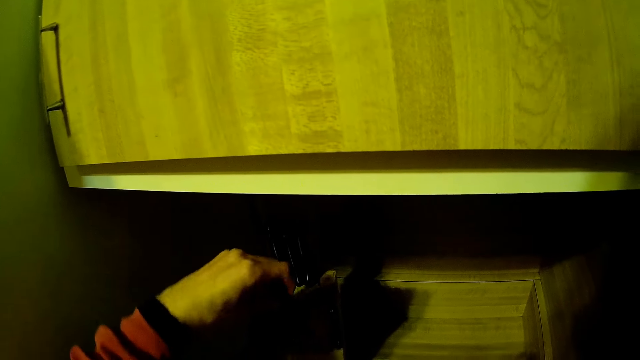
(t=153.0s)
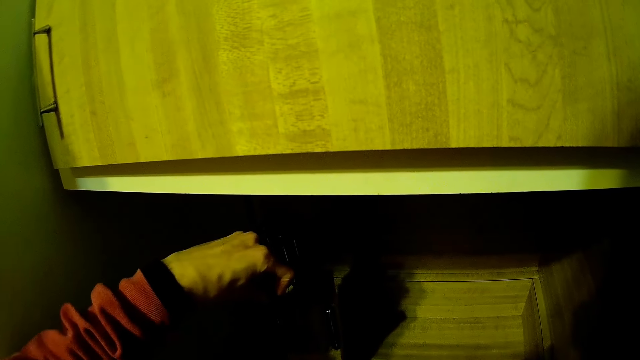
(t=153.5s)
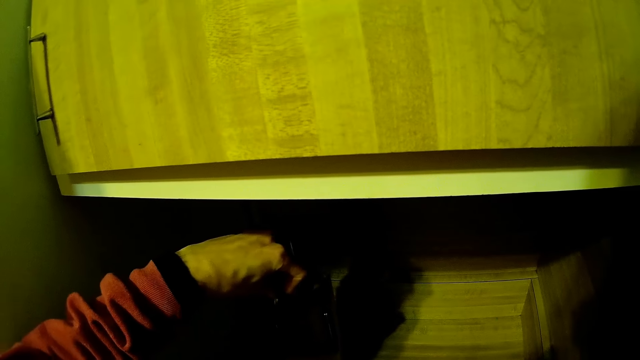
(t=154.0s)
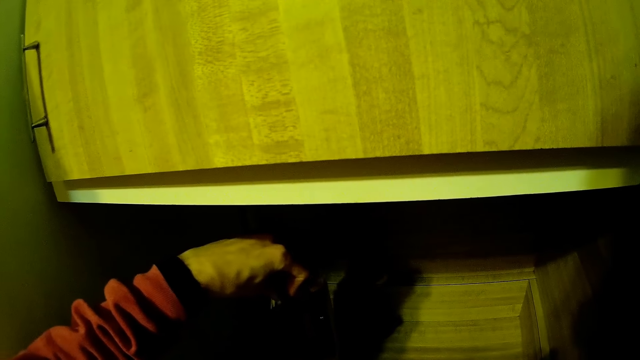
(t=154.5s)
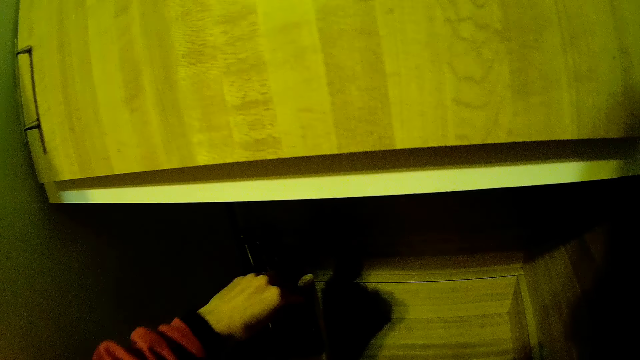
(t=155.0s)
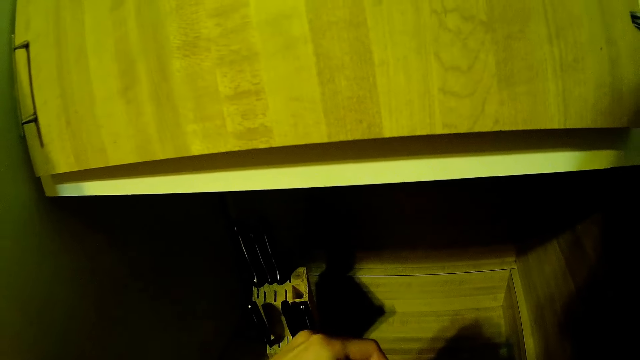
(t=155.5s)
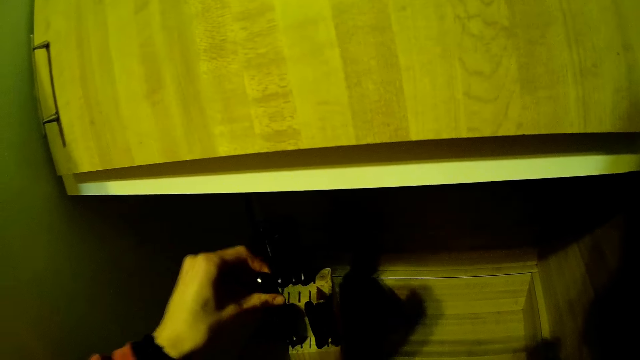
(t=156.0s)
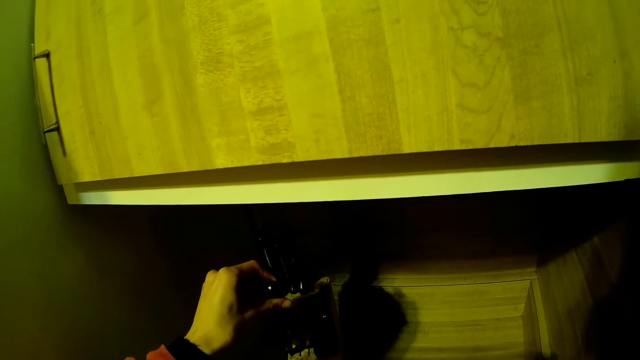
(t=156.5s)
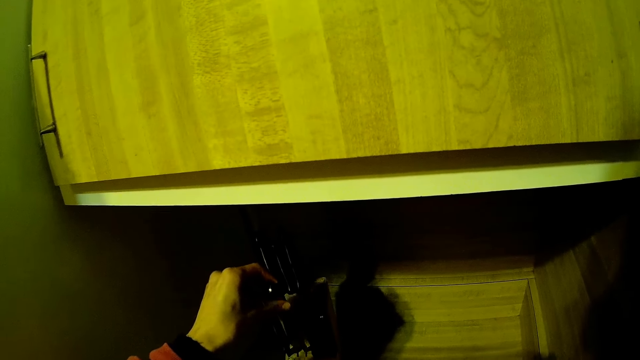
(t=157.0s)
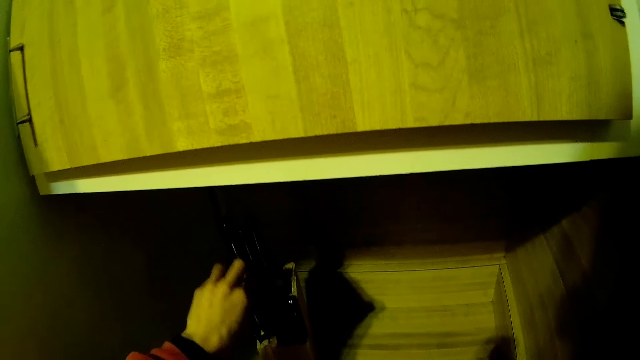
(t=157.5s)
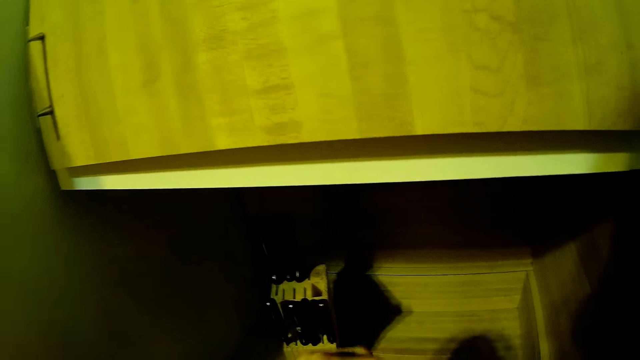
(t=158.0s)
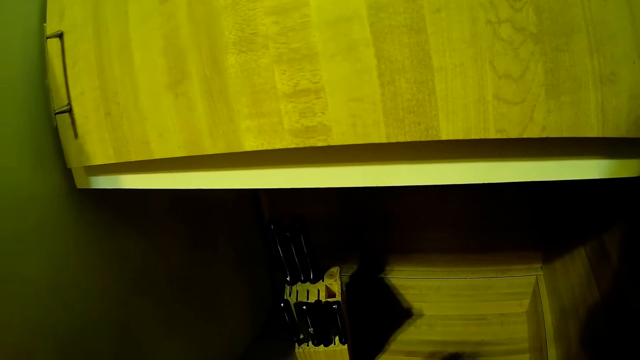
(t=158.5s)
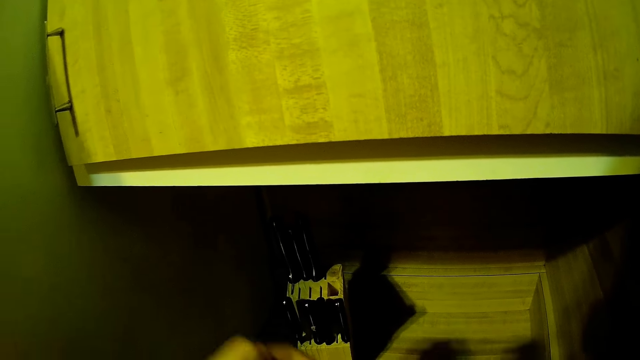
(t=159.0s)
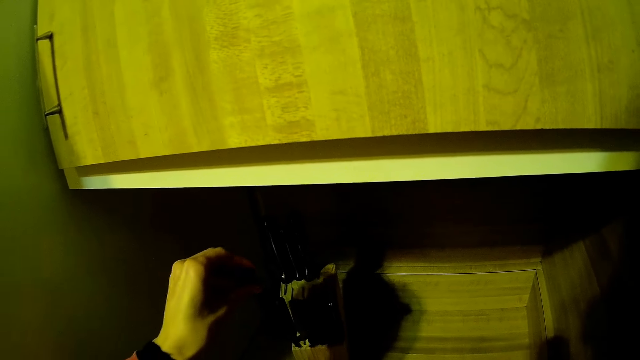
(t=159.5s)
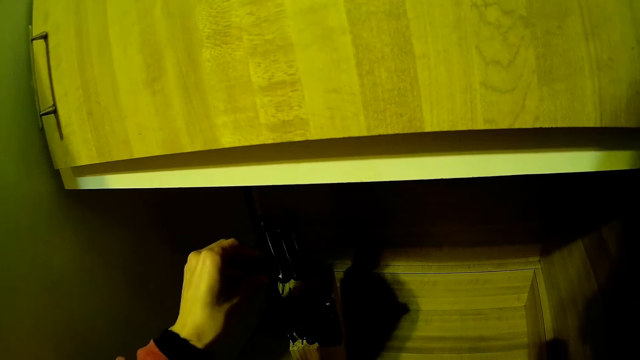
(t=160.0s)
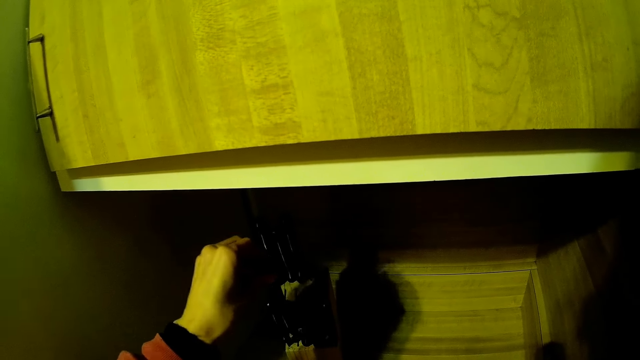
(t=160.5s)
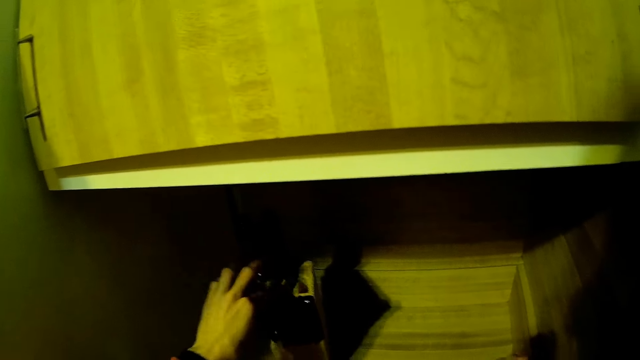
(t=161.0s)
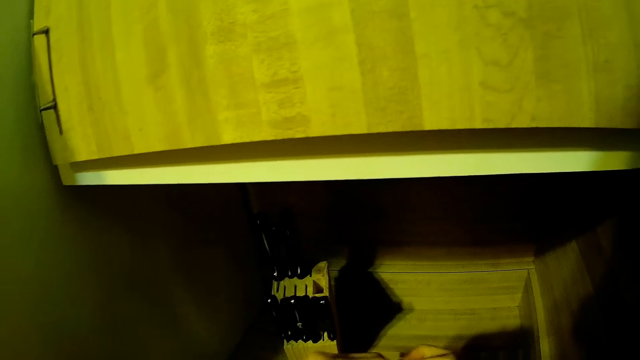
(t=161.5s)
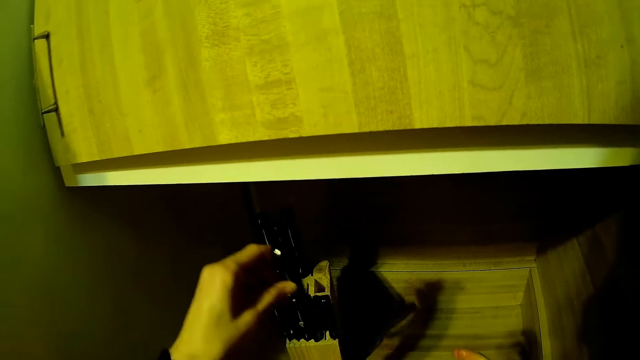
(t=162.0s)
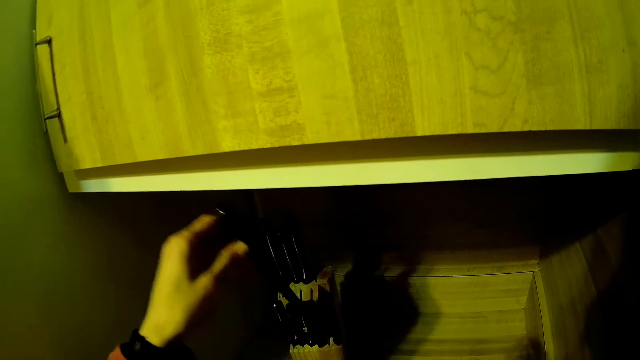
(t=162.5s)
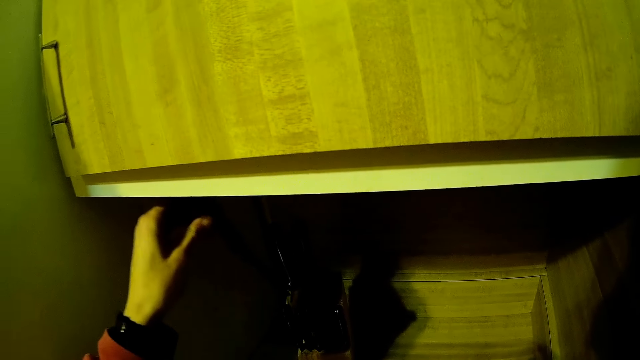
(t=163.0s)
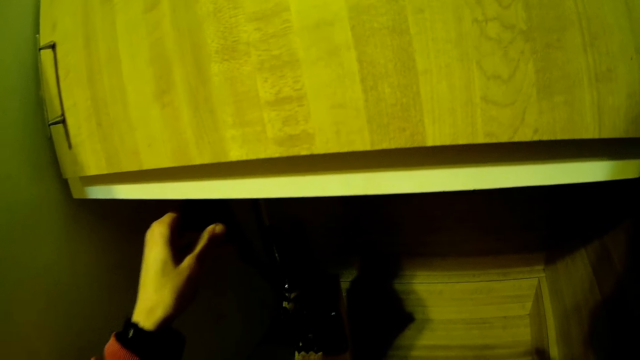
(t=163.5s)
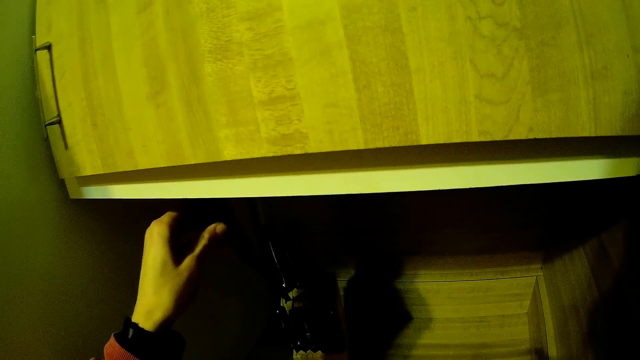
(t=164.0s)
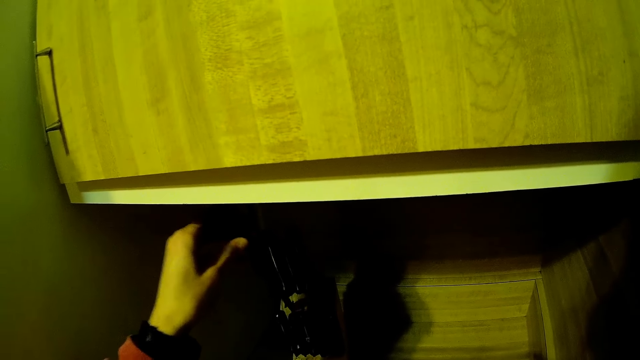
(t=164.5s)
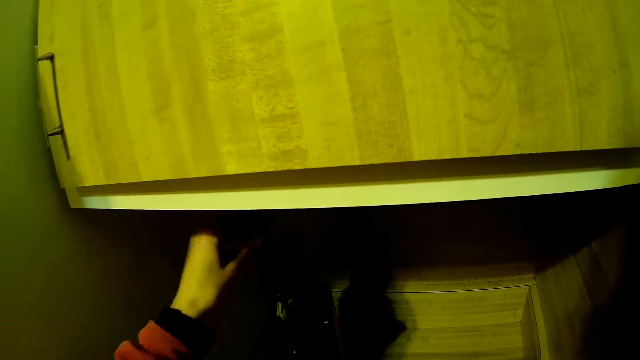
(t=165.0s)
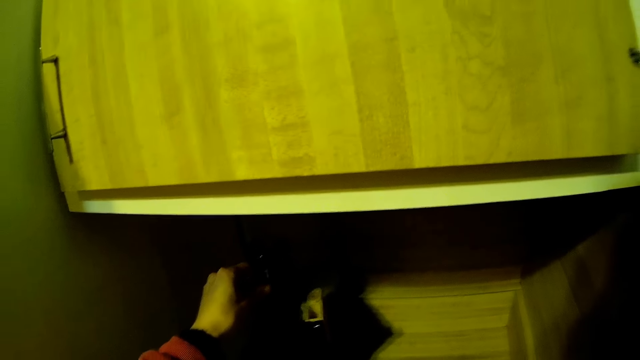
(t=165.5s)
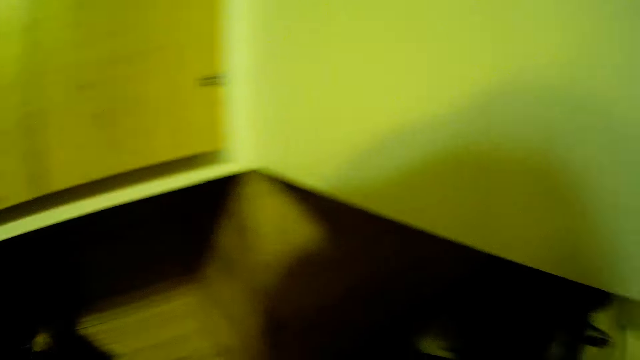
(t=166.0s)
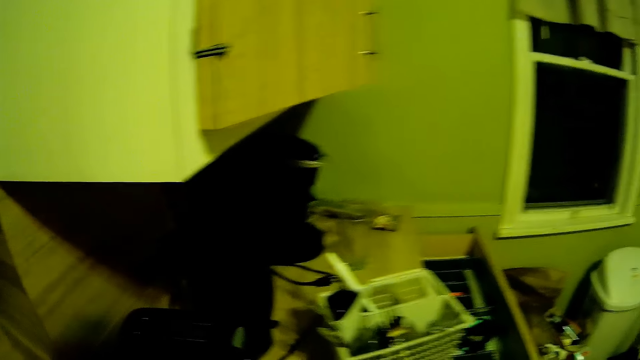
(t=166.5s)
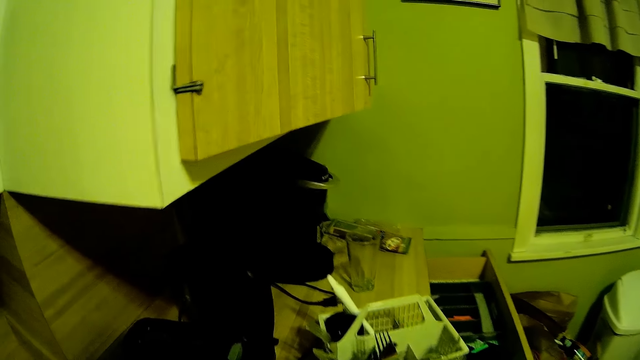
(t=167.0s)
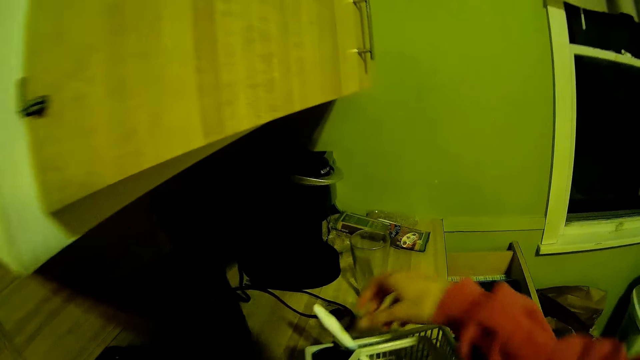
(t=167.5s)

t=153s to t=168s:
The camera wearer puts a knife into the knife rack with her left hand repeatedly. She walks around.

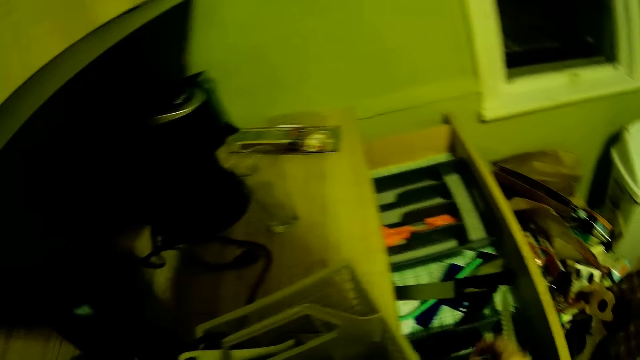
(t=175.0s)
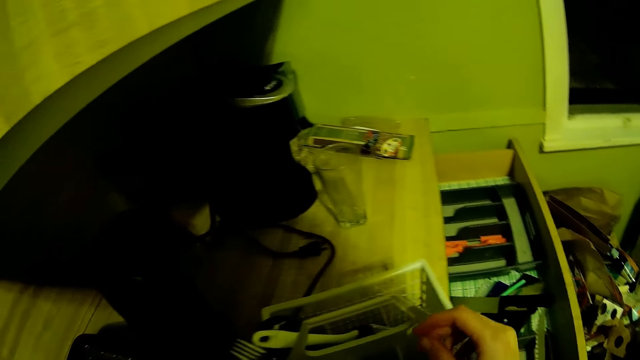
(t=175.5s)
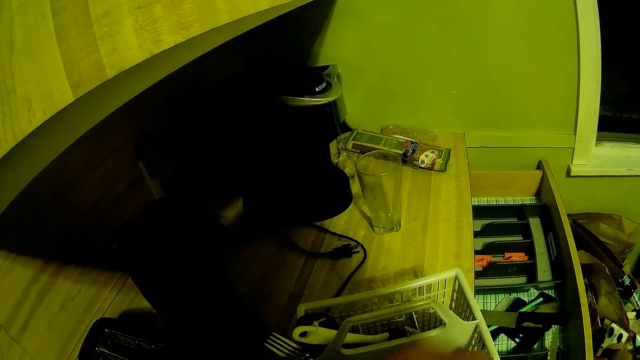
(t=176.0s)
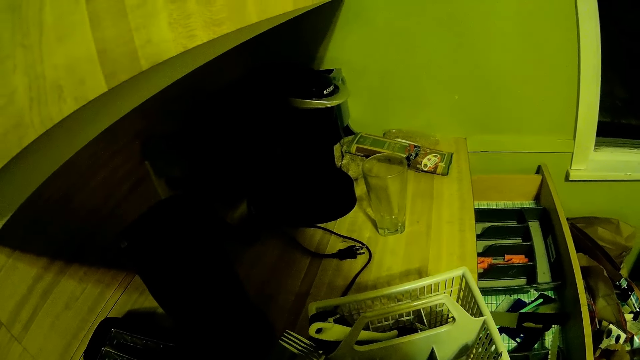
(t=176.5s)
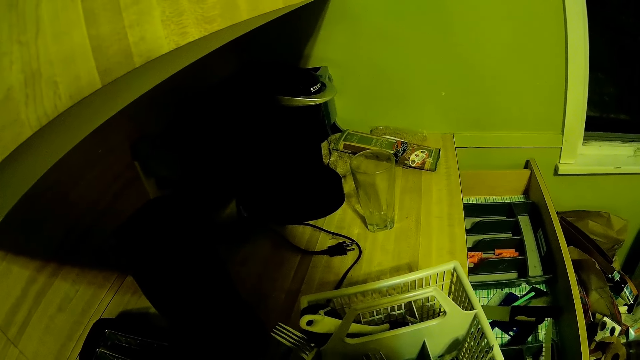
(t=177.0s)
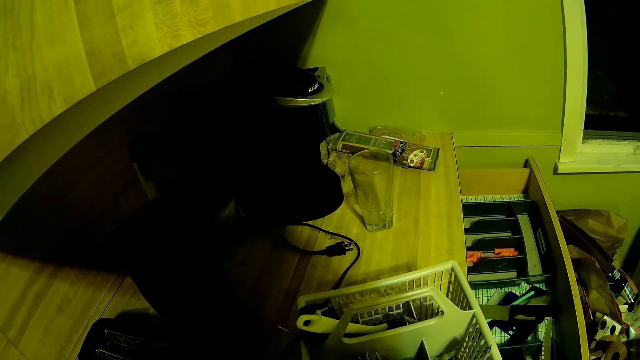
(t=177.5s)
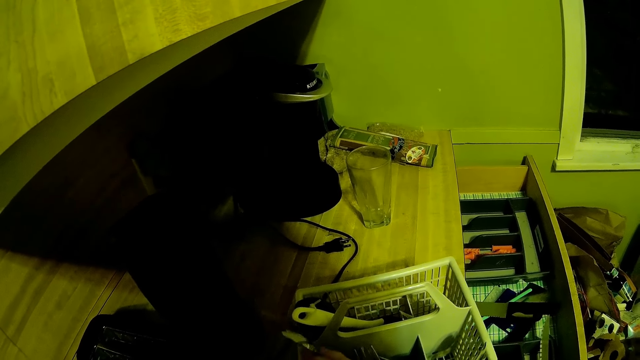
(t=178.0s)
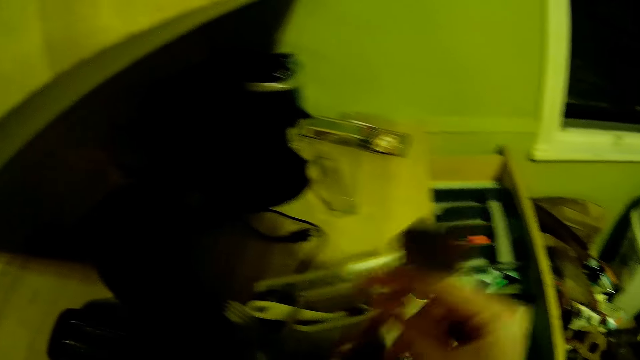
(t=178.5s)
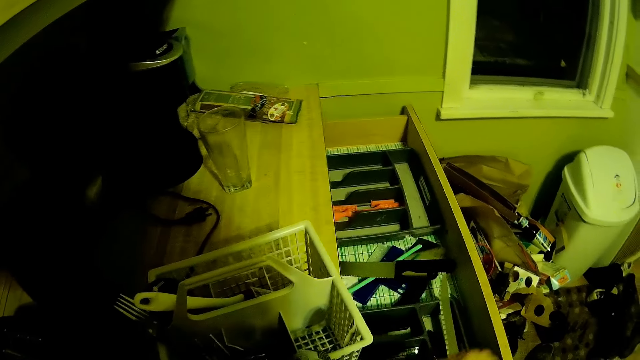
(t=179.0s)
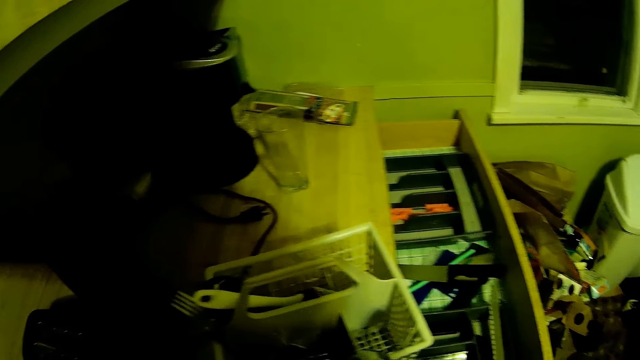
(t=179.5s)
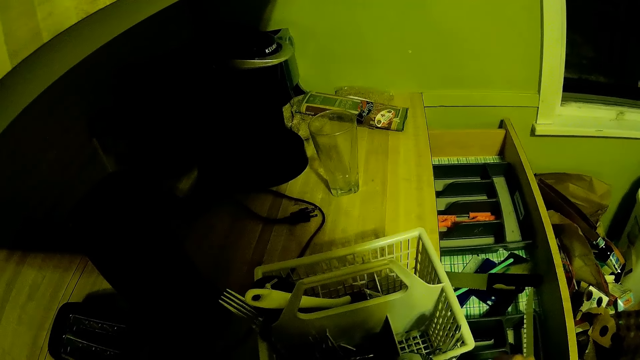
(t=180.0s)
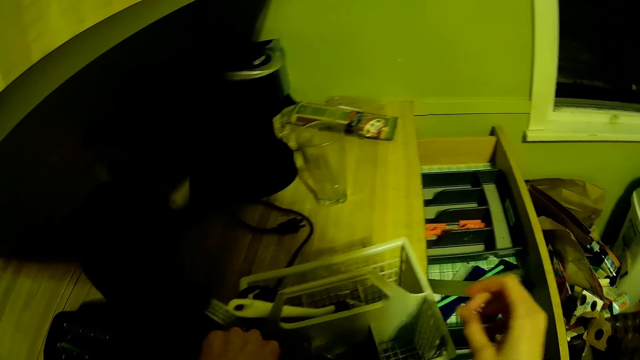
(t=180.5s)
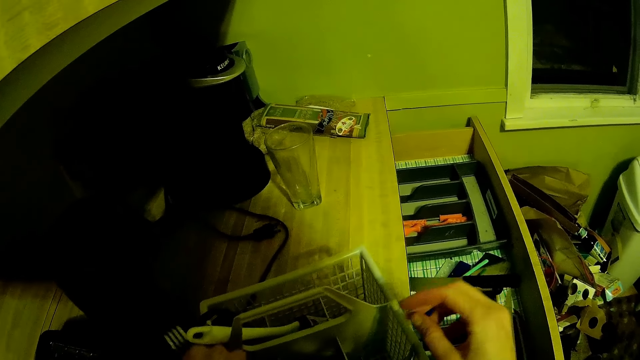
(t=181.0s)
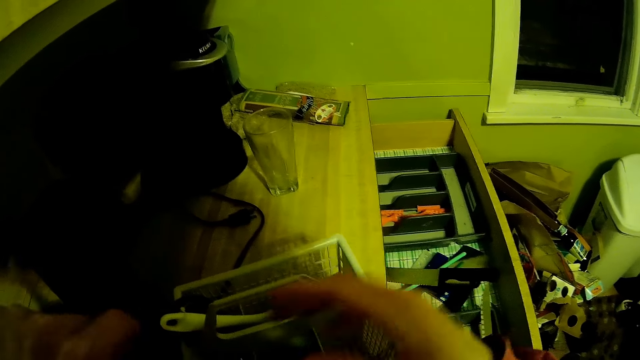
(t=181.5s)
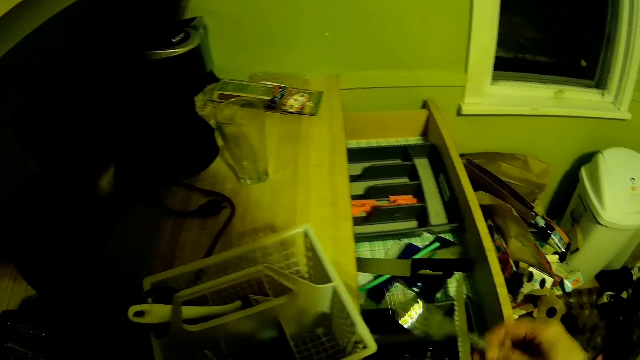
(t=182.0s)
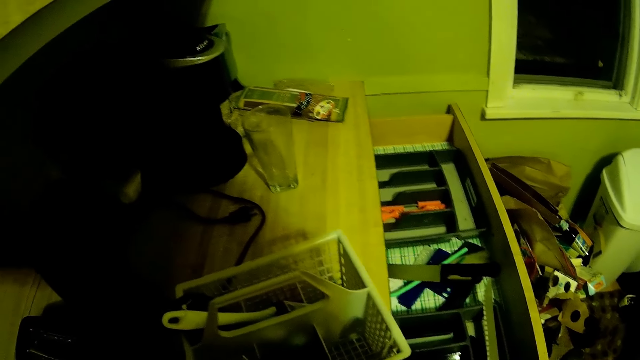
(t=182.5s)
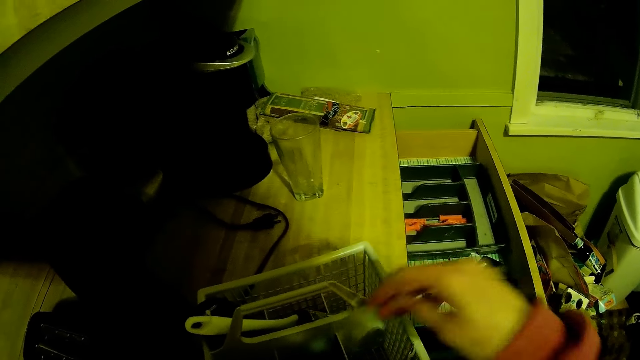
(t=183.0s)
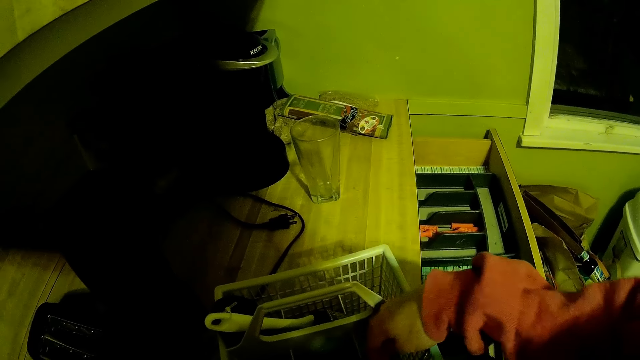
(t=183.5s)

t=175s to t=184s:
The camera wearer takes a spoon from the rack. She puts the spoon in the drawer. She picks up a fork or spoon from the rack with her left hand. She passes the fork from her left hand to her right hand. She puts the spoon in the drawer. She takes the spoon from the rack.
